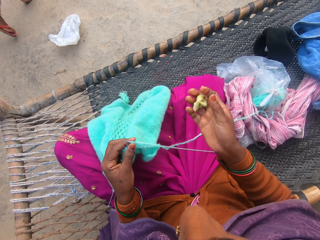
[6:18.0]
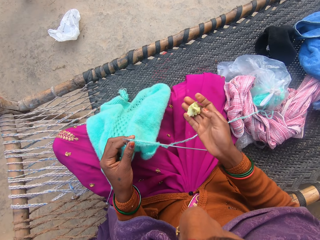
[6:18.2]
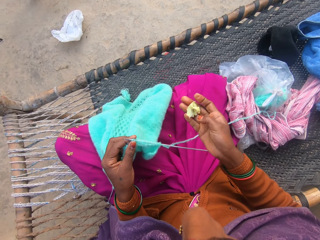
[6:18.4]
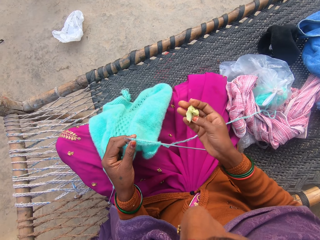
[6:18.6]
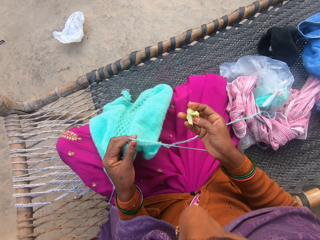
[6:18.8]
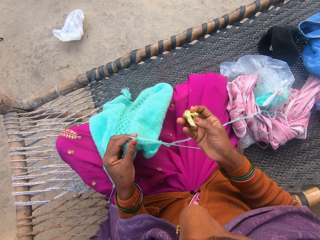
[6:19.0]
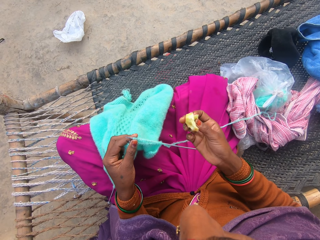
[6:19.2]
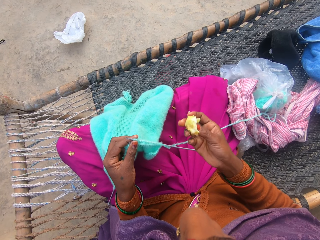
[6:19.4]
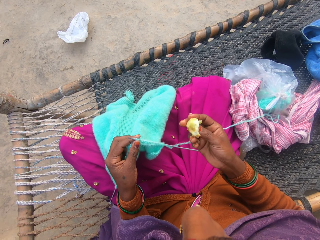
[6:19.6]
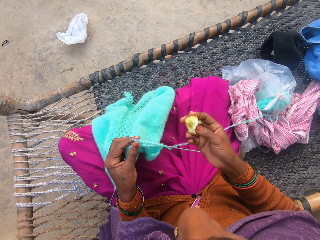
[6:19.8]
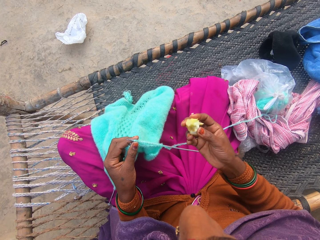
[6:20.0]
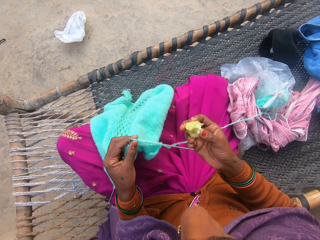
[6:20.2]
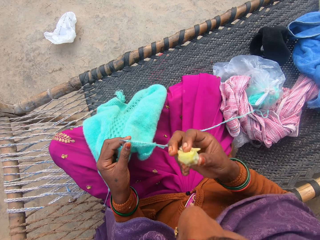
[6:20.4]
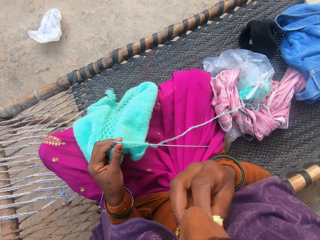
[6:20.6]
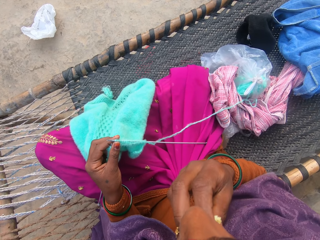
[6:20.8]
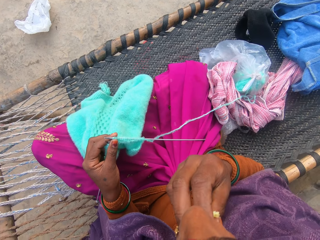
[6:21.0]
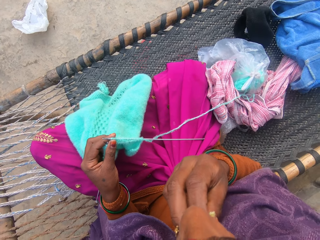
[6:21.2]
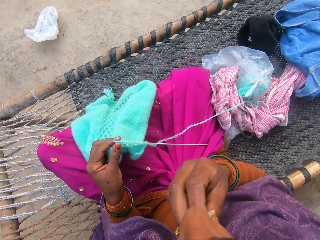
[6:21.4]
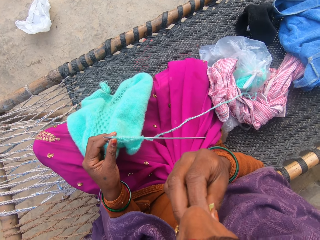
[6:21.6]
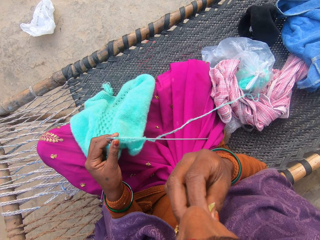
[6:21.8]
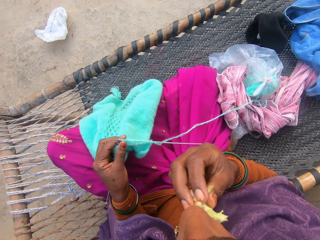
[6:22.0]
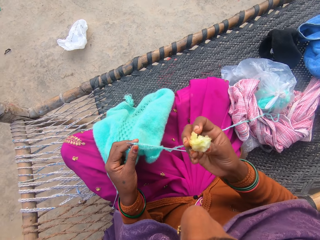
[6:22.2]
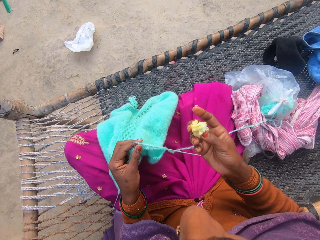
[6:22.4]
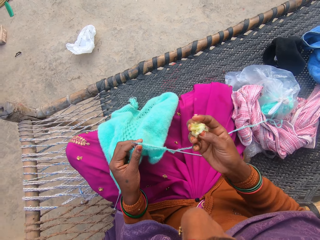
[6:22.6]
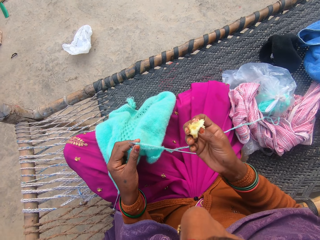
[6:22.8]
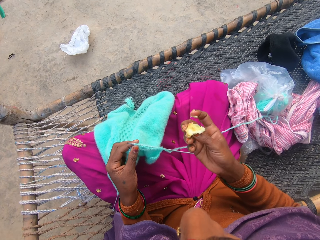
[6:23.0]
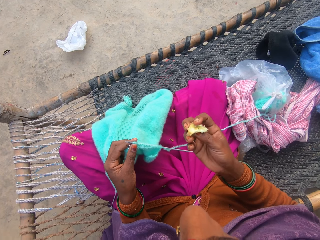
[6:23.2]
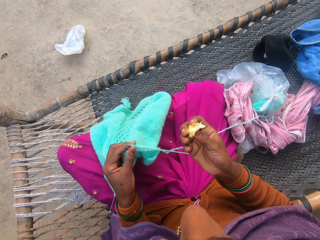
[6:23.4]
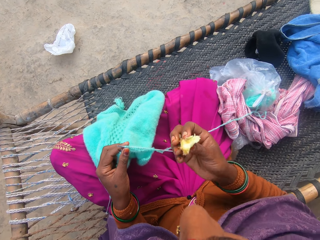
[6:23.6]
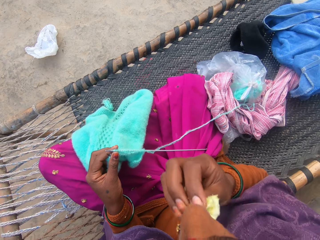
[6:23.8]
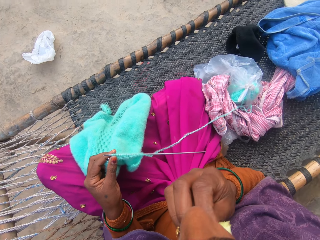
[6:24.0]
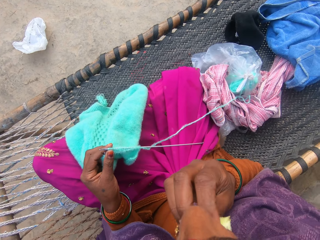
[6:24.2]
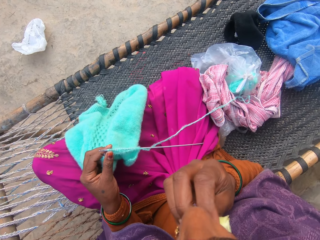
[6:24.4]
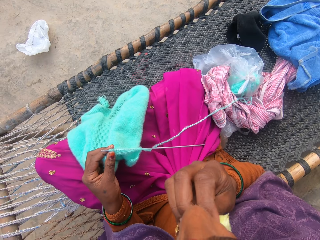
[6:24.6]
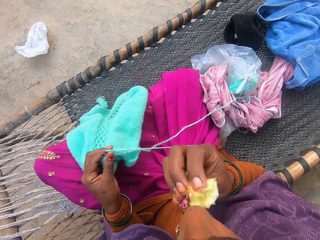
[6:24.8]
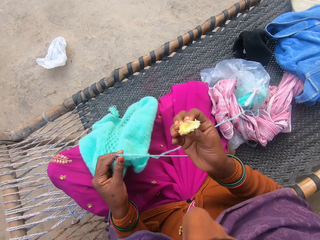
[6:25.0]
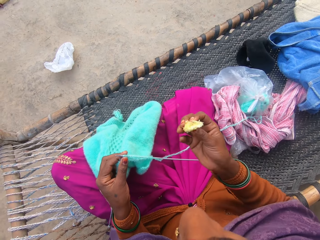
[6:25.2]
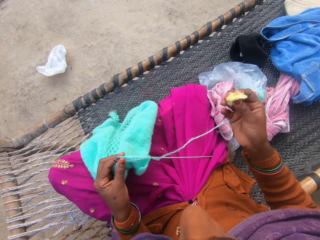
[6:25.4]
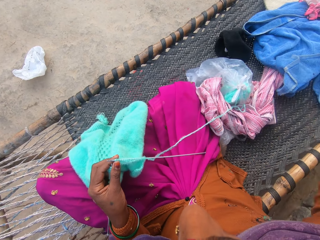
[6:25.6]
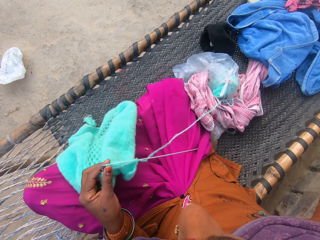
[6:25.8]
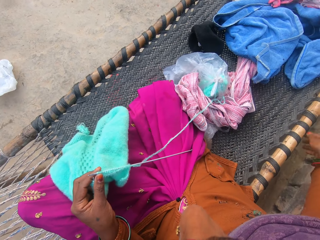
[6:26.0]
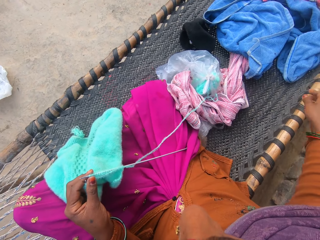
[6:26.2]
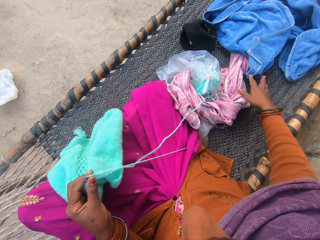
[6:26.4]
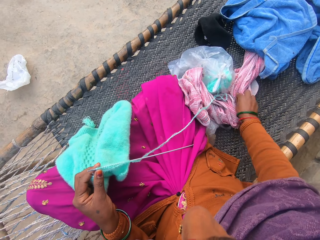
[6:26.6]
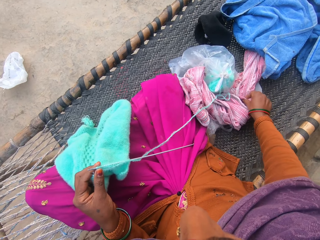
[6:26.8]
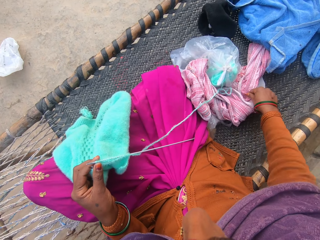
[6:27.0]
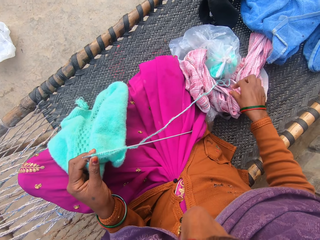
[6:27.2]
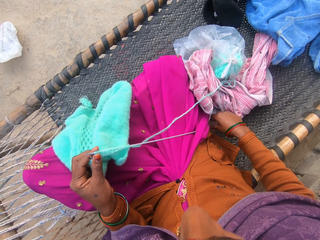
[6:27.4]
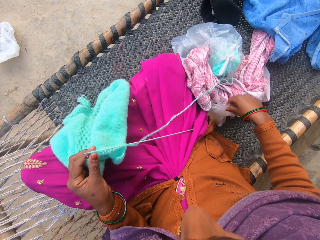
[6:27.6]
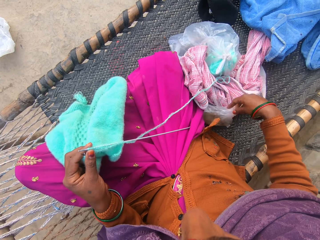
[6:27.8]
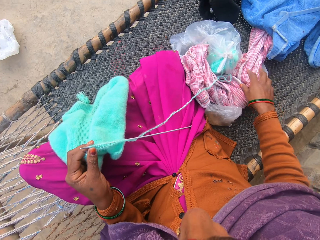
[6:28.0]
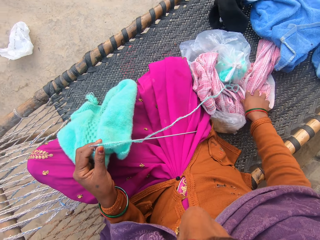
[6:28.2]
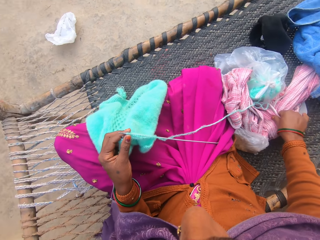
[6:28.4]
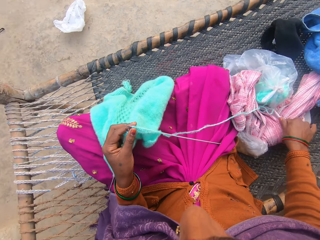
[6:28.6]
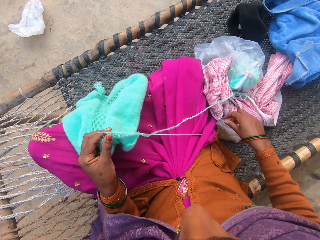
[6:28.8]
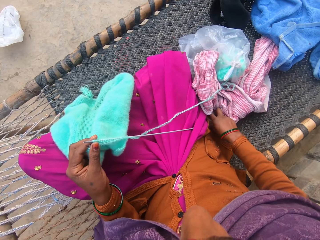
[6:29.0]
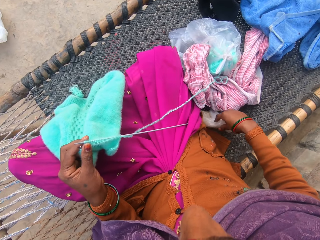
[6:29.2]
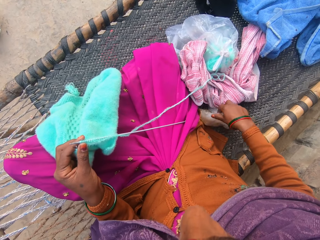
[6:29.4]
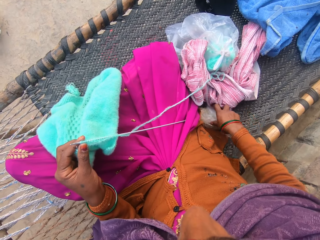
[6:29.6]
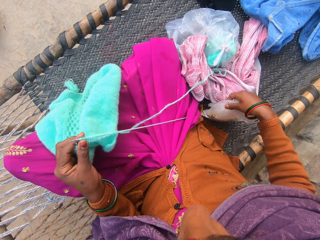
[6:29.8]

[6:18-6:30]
The camera wearer eats the fruit. She throws away the remnant of the apple on the ground. She wipes her right hand on the piece of cloth on the charpoy. She pulls the polythene bag on the ground. She wipes her right hand on the piece of cloth. She picks up the polythene bag on the ground.

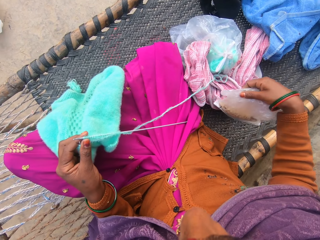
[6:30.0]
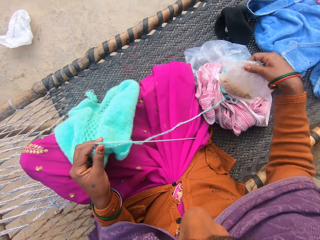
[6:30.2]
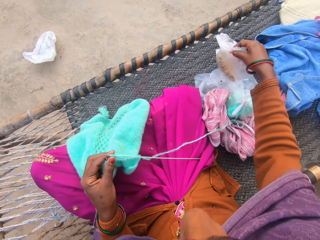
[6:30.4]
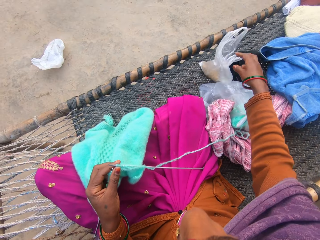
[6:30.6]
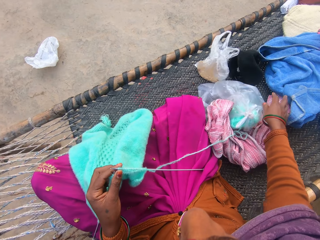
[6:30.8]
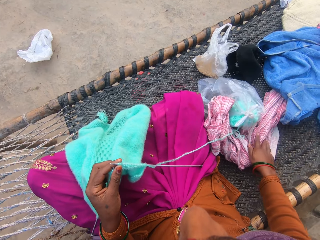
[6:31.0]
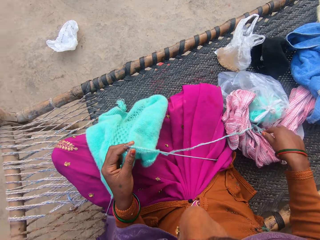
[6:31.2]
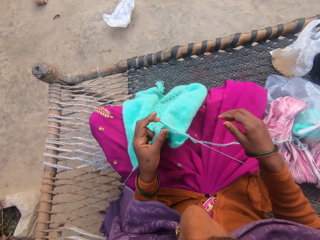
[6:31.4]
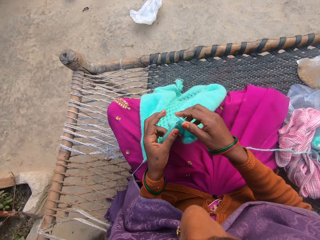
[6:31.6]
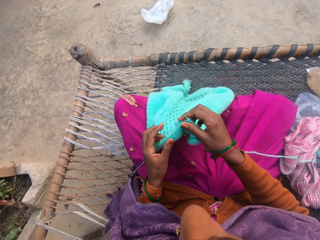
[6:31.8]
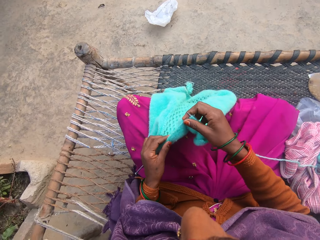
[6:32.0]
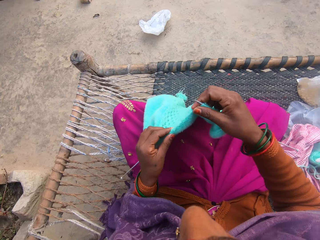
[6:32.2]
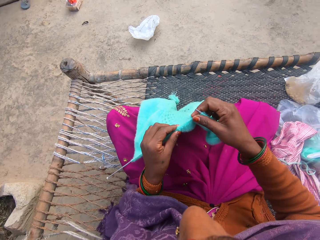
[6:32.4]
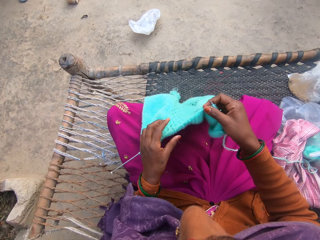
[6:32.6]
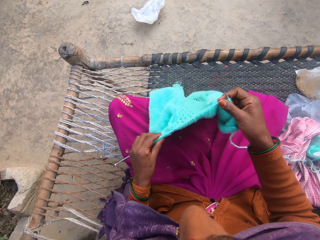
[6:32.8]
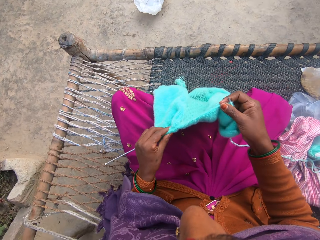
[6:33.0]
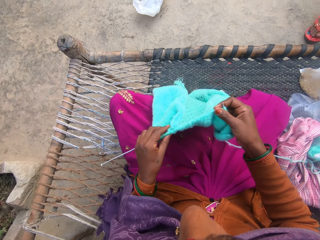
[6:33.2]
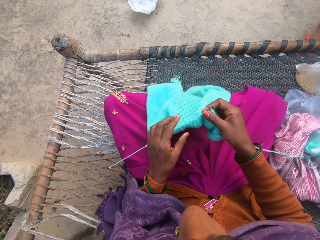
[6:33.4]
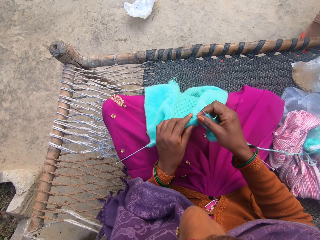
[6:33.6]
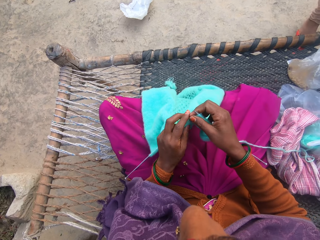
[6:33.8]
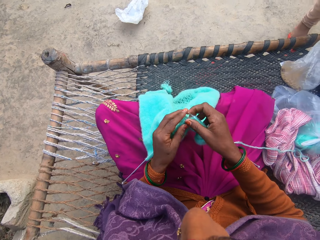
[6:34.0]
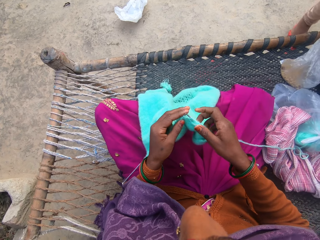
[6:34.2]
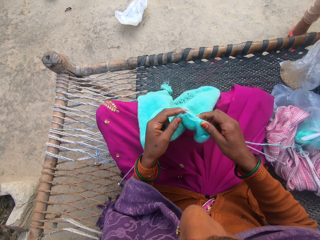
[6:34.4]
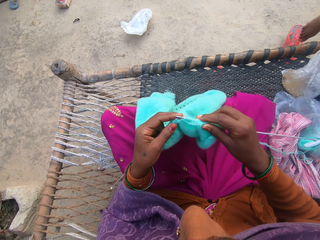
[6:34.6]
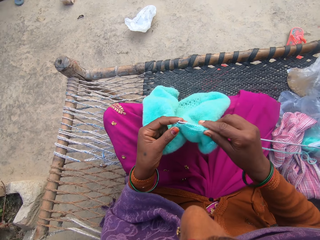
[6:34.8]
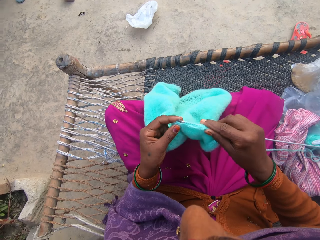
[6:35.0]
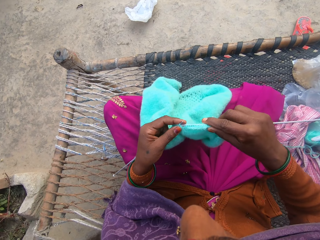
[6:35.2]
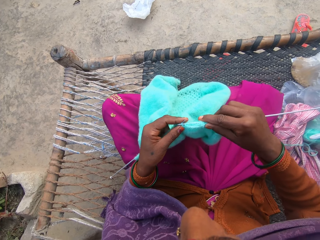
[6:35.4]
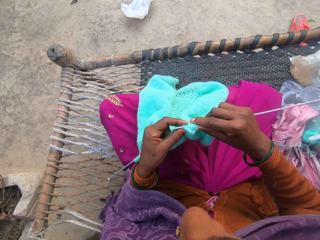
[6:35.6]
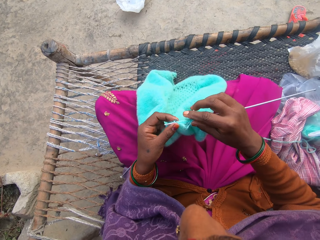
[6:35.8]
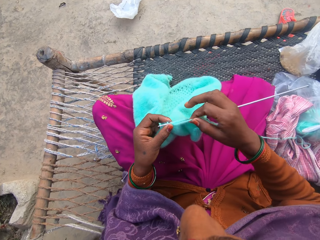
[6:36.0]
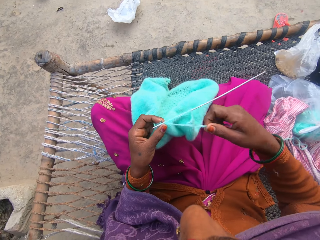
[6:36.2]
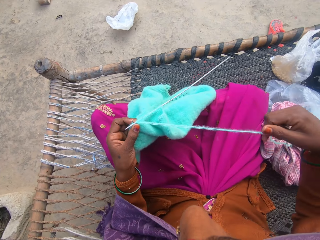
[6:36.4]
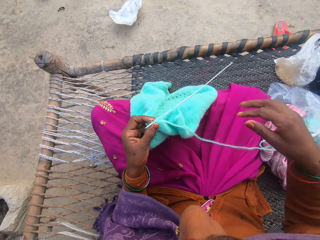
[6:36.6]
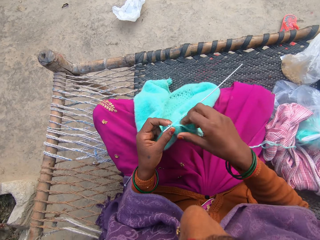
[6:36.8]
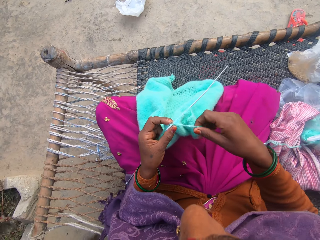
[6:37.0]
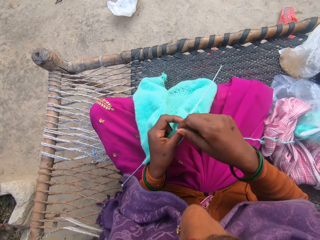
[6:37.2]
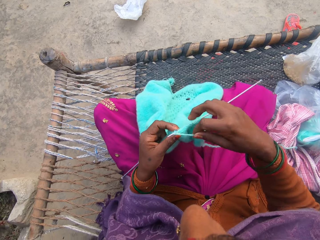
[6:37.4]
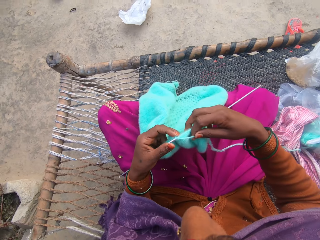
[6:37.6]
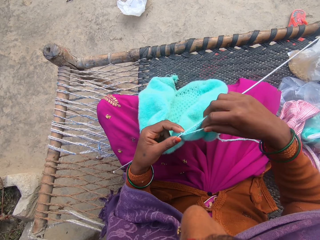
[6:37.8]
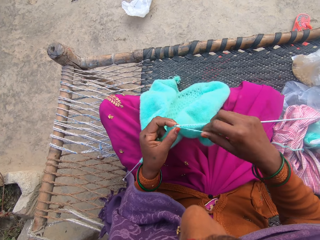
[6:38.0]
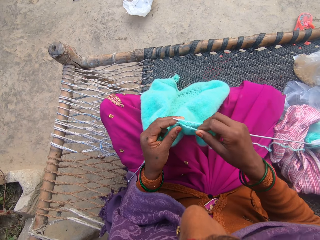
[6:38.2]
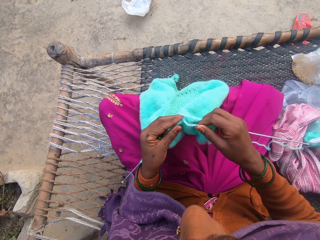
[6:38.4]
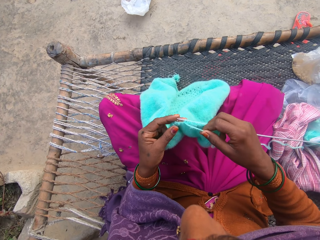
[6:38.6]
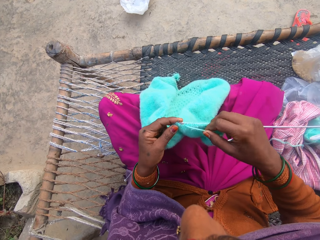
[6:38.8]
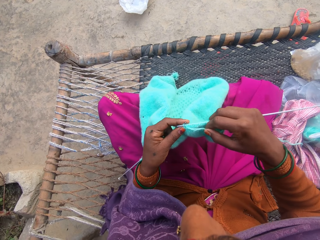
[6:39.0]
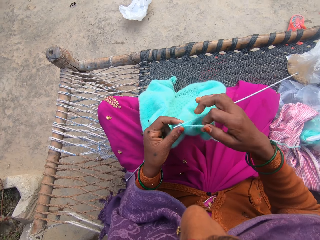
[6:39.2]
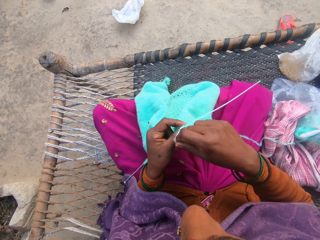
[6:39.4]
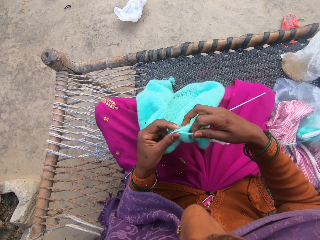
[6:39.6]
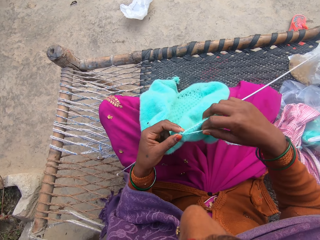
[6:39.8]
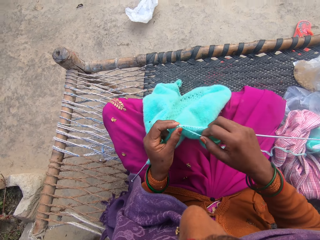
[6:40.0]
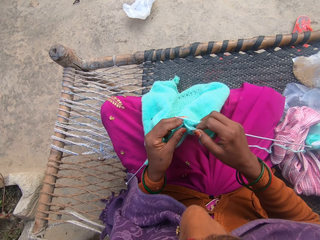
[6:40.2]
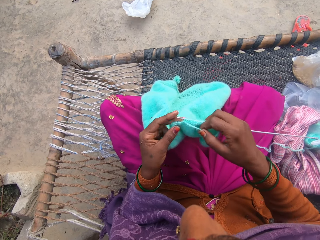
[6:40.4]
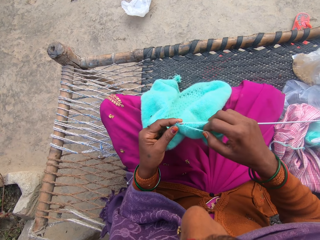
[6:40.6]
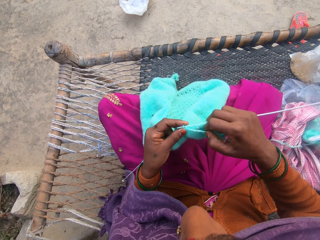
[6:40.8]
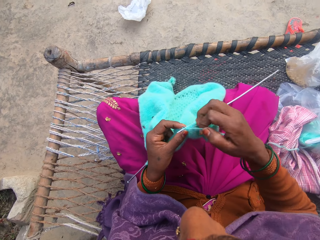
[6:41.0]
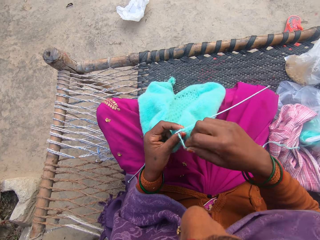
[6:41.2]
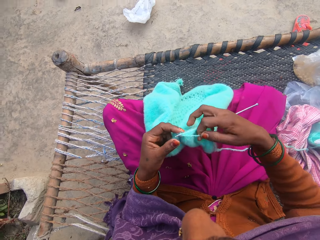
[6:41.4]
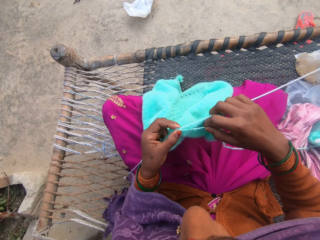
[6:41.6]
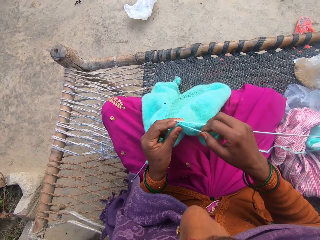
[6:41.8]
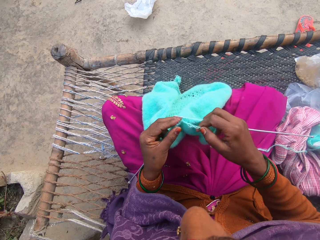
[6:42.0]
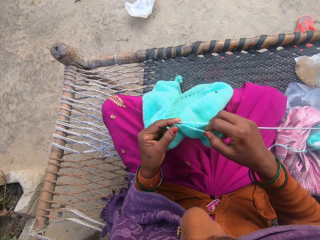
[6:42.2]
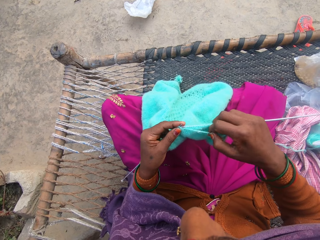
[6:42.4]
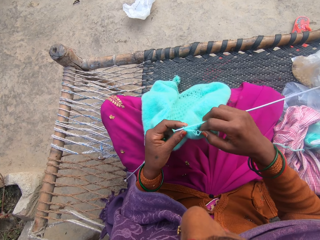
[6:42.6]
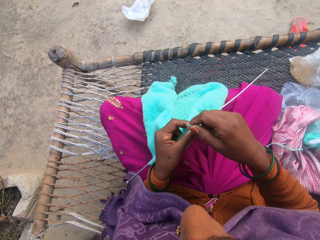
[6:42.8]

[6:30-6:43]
The camera wearer moves a pack of groundnut. She puts the polythene bag on the ground. She wipes her right hand on the piece of cloth on the charpoy. She holds the knitting garment with her hands. A girl stands on the ground and climbs the charpoy. The camera wearer knits the knitting garment with a knitting needle and thread from a yarn on the charpoy. She pulls the knitting thread with her right hand. She rolls the knitting thread on the knitting needle. She knits the knitting garment with the knitting needle. She rolls the knitting thread on the knitting needle. She knits the knitting garment with the knitting needle. She rolls the knitting thread on the knitting needle. She knits the knitting garment with the knitting needle.
